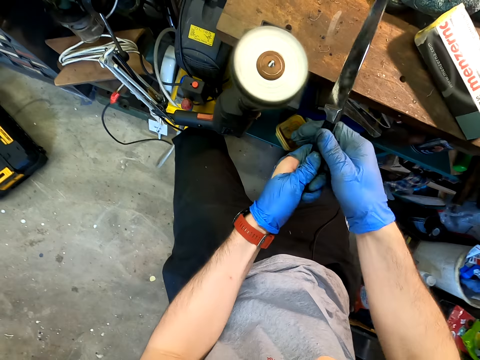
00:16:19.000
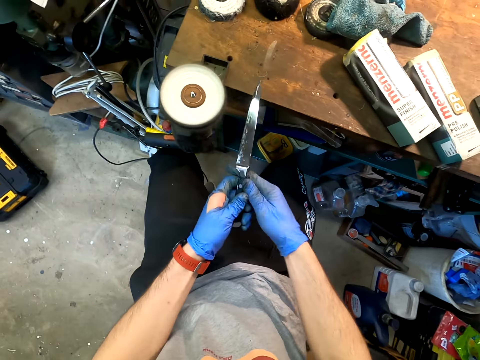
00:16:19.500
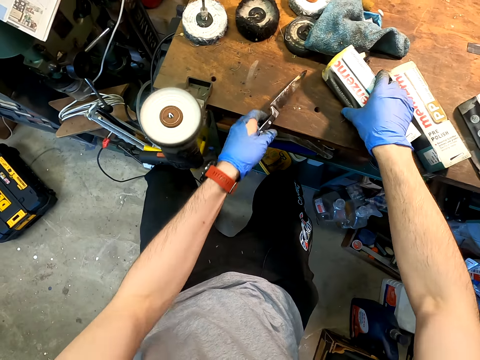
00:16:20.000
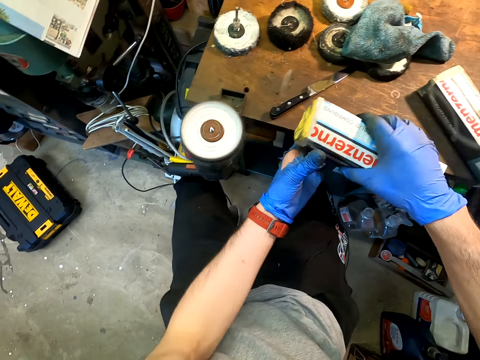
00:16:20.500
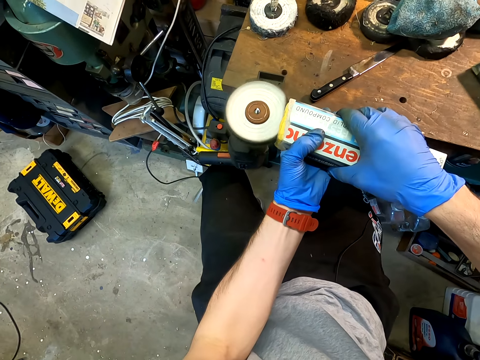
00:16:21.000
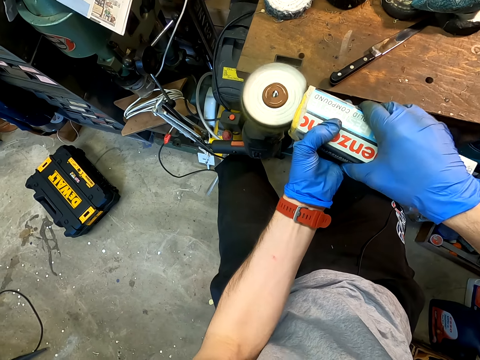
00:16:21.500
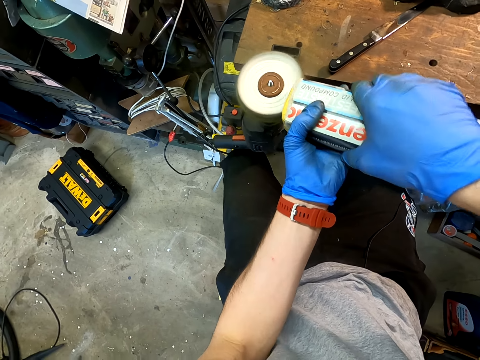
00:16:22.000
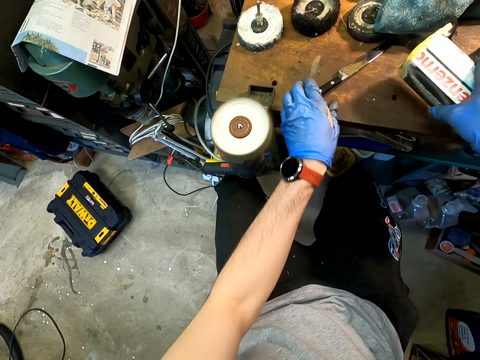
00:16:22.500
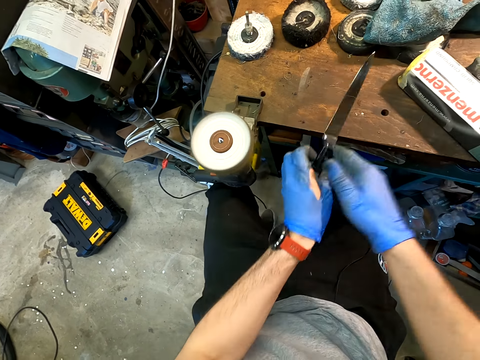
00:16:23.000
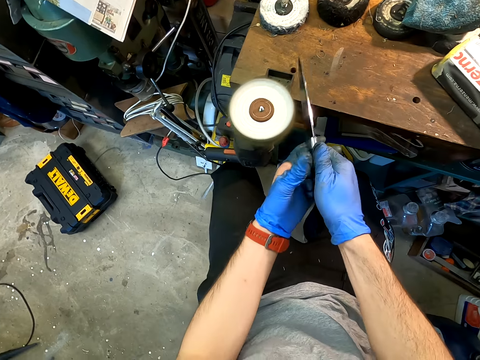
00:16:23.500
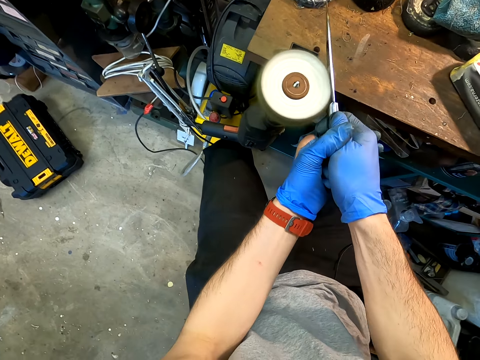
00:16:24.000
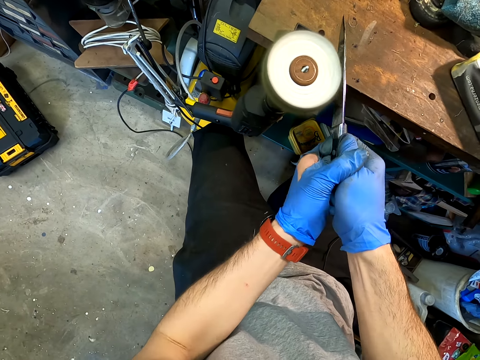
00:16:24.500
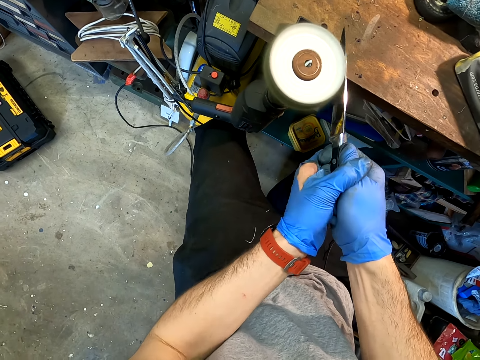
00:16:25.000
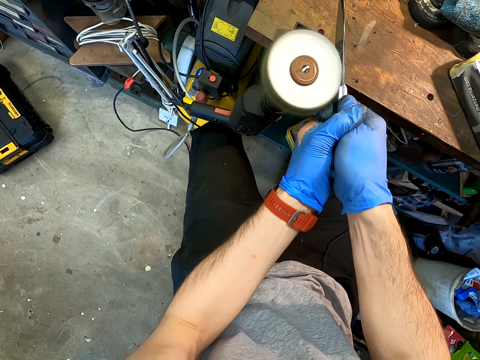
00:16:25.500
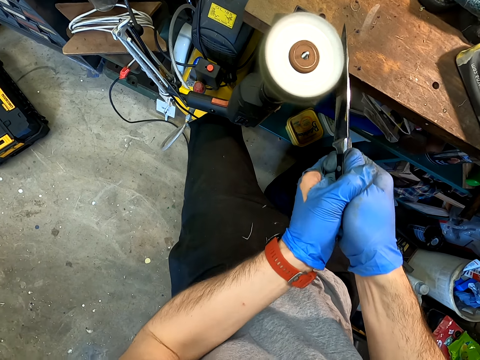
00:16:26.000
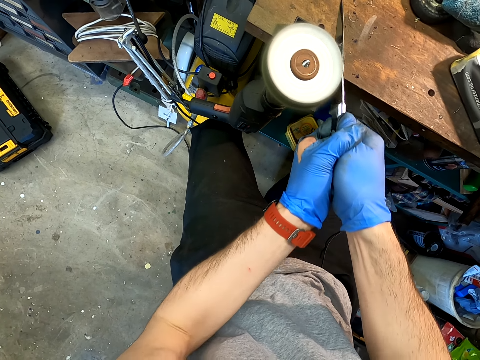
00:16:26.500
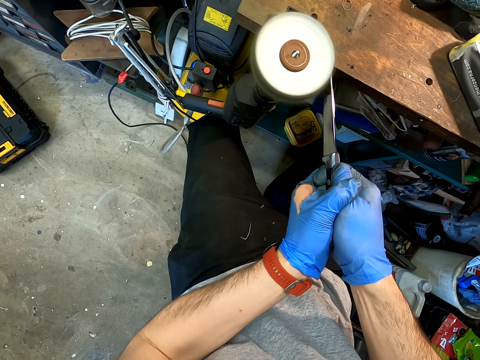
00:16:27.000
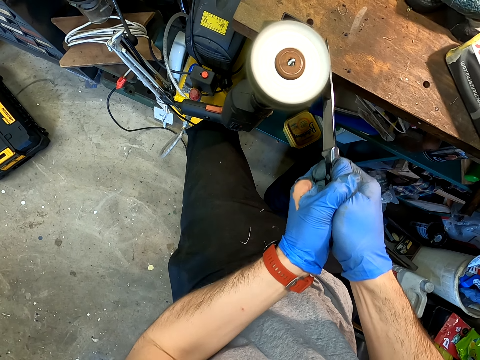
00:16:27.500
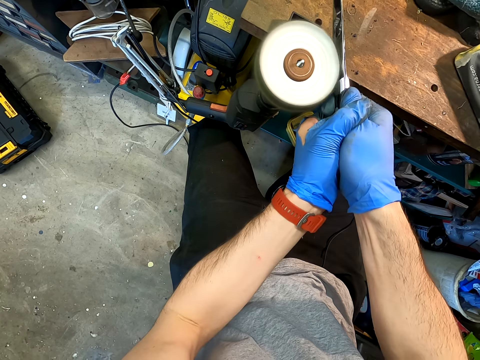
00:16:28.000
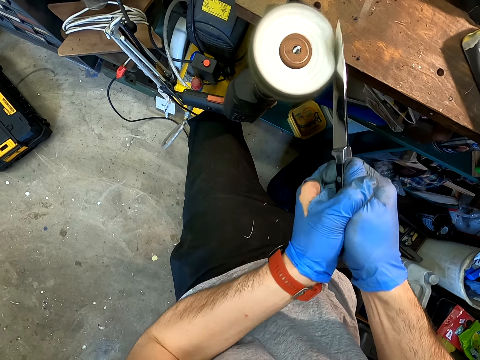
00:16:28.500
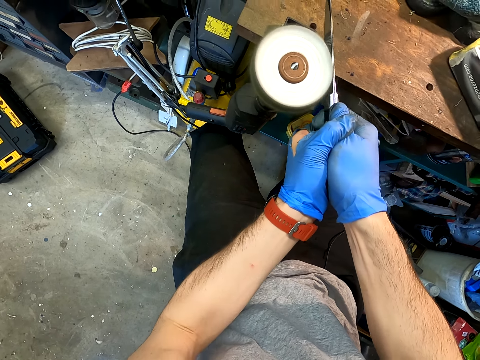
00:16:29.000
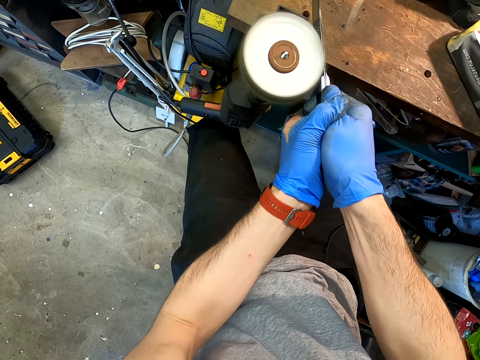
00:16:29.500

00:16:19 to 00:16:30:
The camera wearer picks a polish from the table. They sharpen a piece of box. They apply the polish on the knife sharpening machine. They sharpen the knife with the knife sharpening machine.

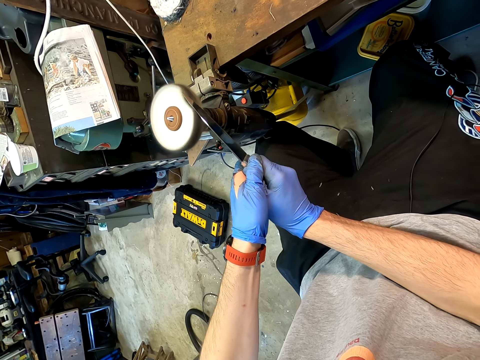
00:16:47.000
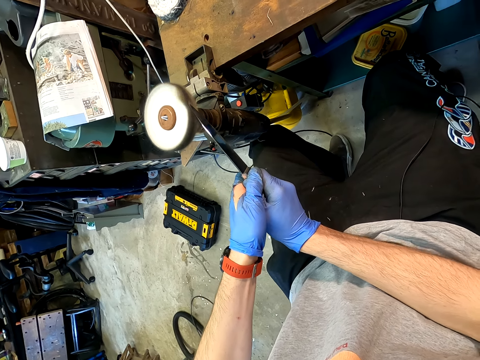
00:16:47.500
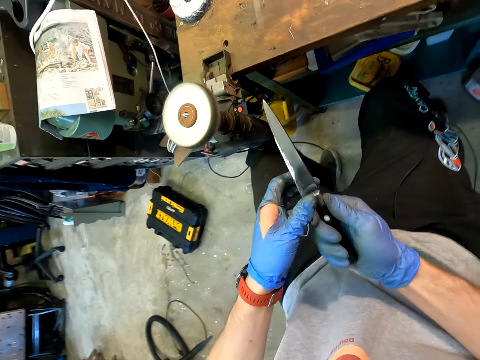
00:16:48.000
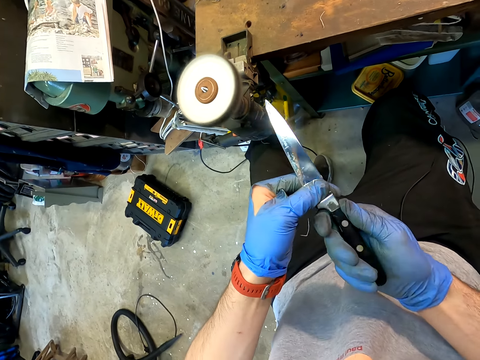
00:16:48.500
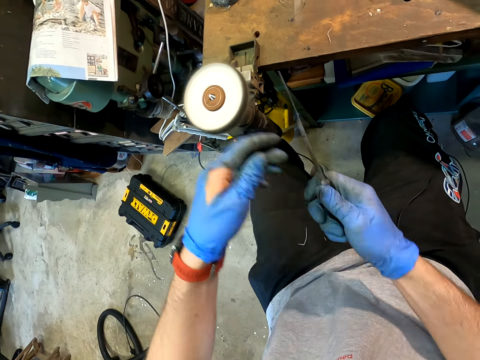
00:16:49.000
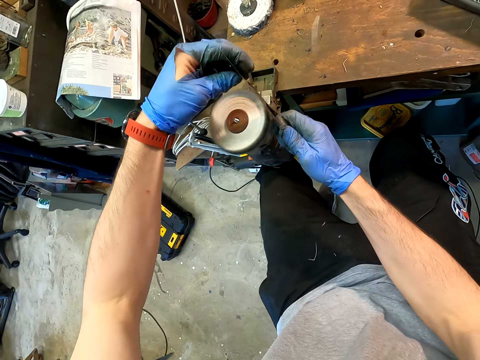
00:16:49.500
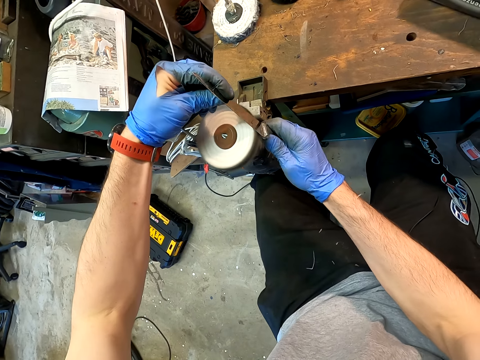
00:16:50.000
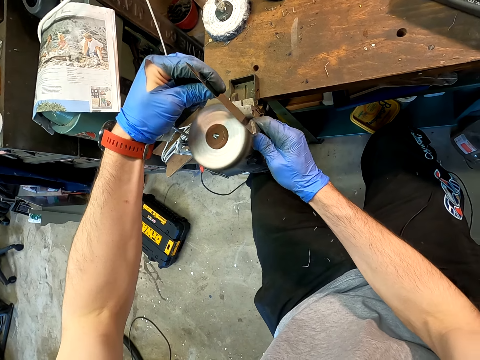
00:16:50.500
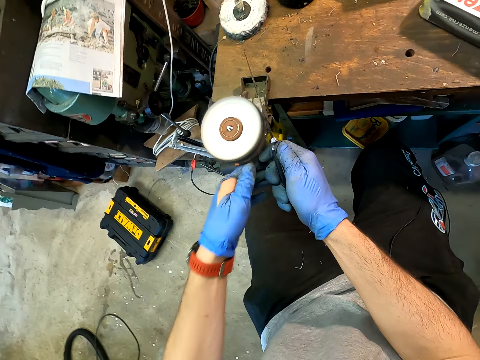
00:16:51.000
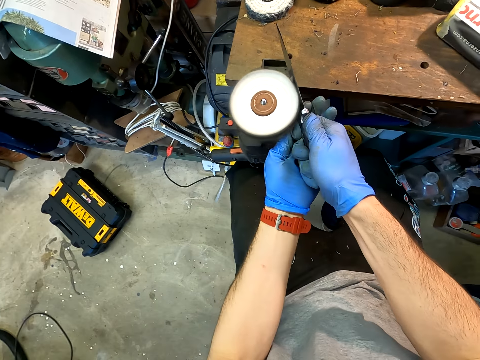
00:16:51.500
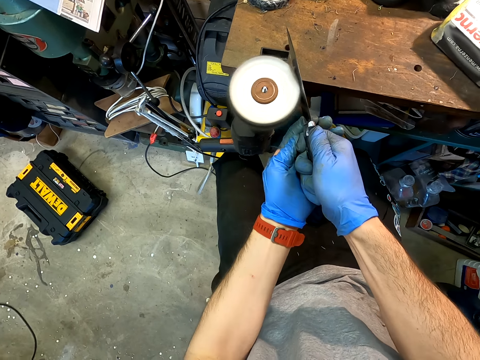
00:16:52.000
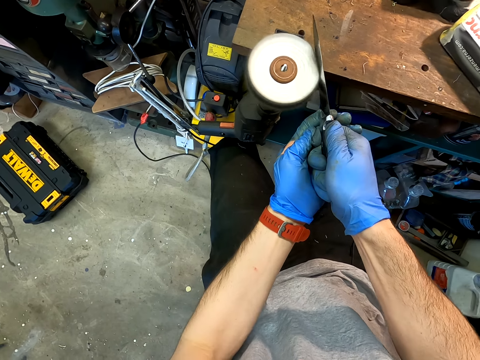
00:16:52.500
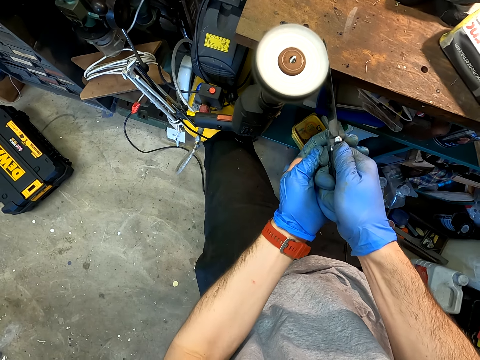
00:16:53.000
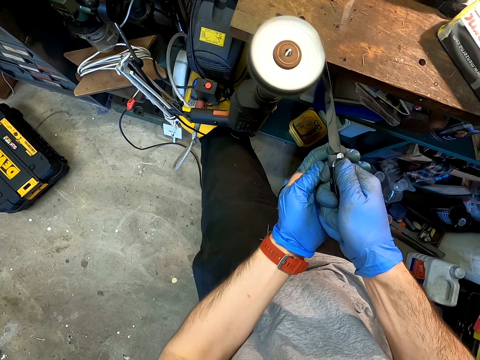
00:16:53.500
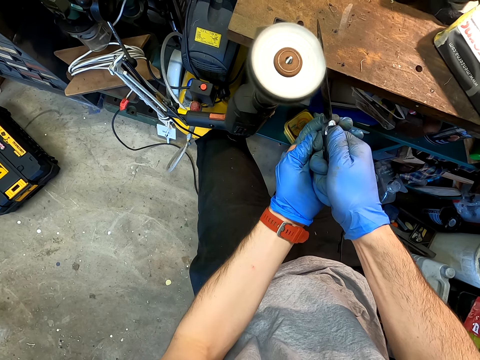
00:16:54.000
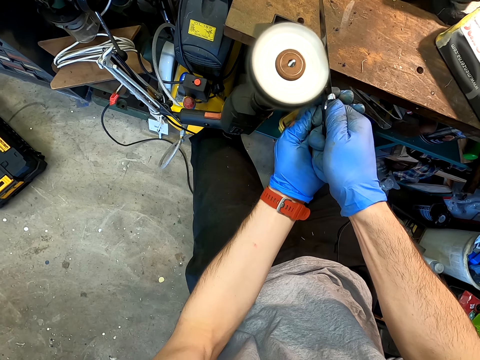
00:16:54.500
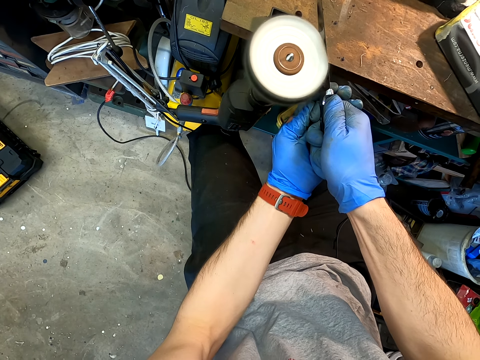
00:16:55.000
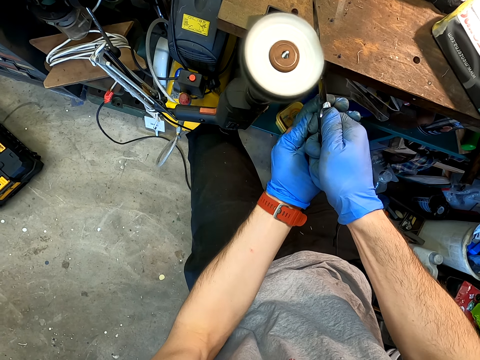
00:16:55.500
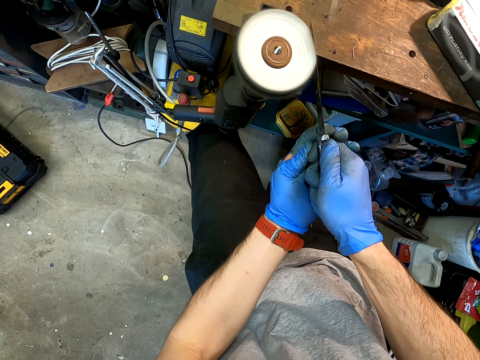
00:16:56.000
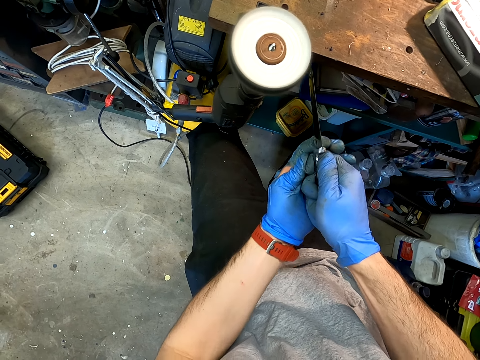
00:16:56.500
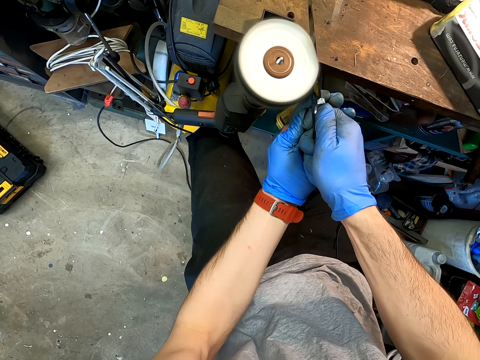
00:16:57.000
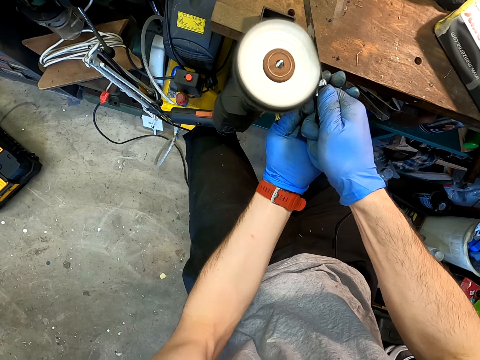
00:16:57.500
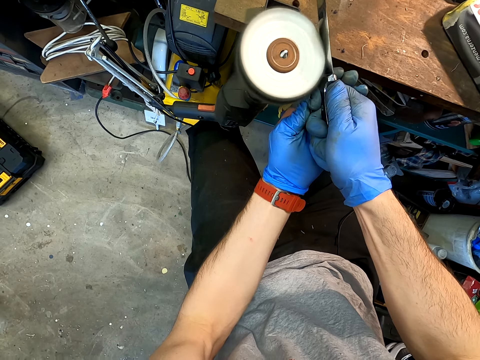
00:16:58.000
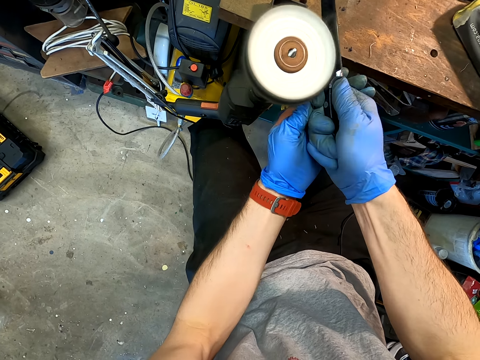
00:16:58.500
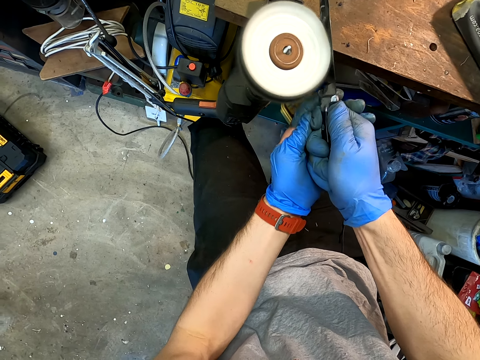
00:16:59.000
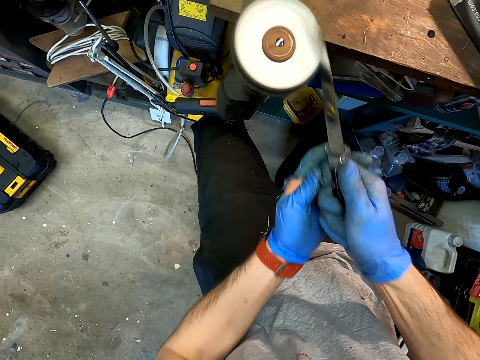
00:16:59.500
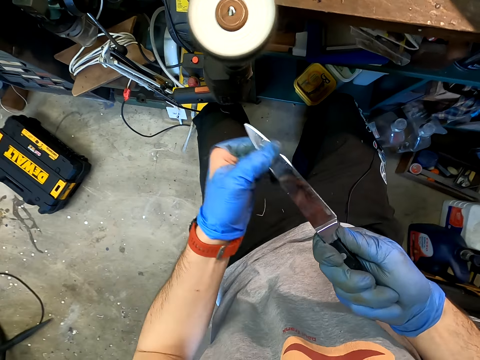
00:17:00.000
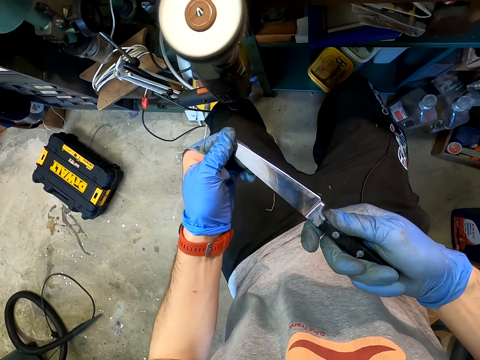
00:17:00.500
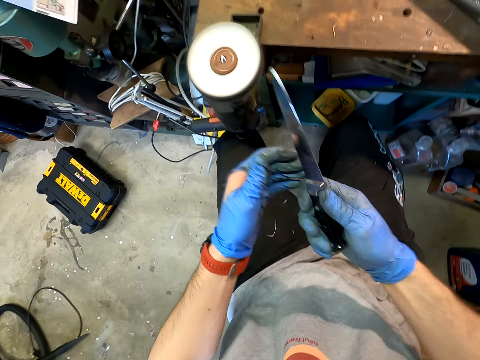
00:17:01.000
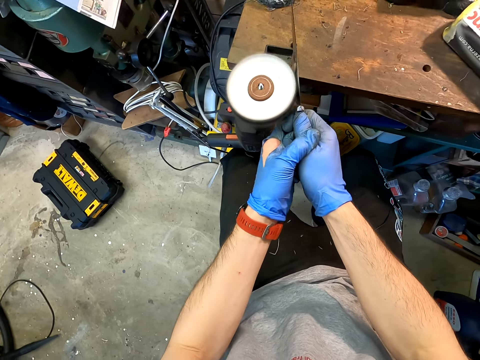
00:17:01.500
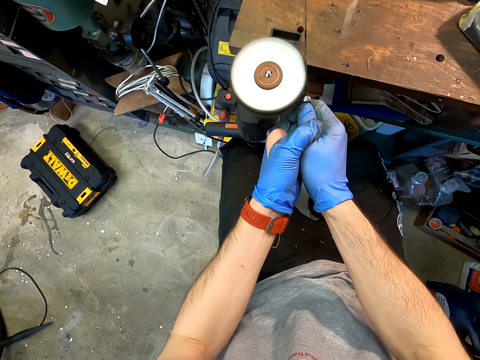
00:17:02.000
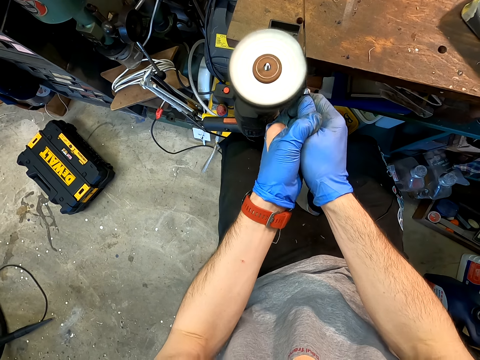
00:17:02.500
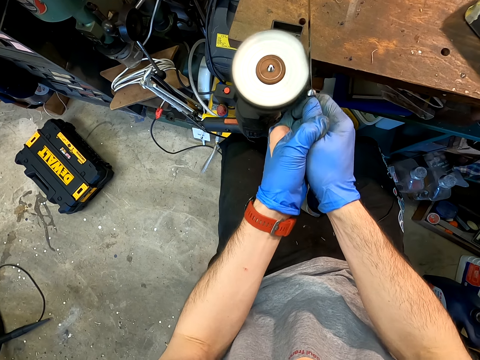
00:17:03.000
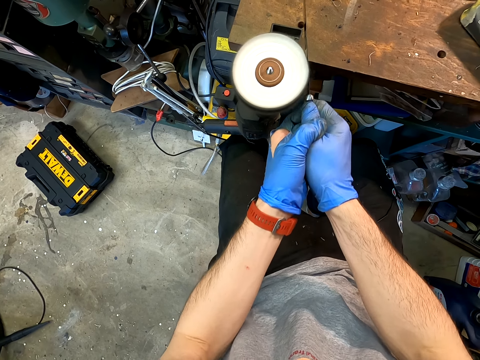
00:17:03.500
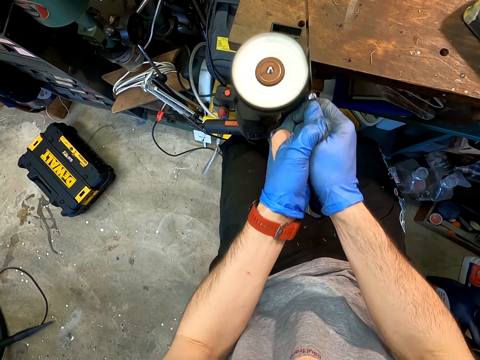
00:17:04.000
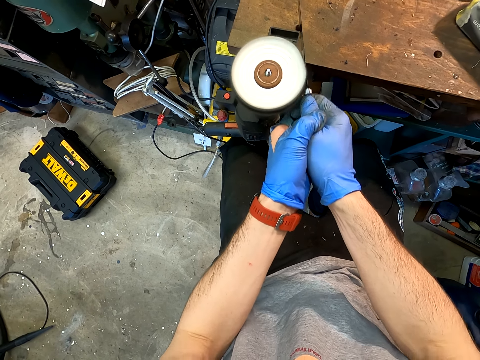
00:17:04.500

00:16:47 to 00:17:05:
The camera wearer looks at the knife. They sharpen the knife with a knife sharpening machine. They look at the knife. They sharpen the knife with the knife sharpening machine.
